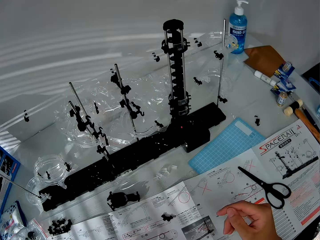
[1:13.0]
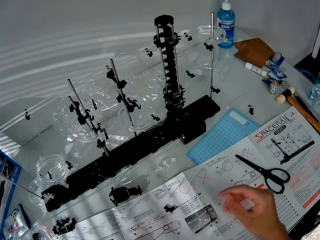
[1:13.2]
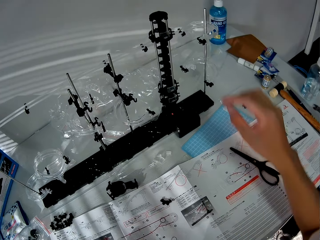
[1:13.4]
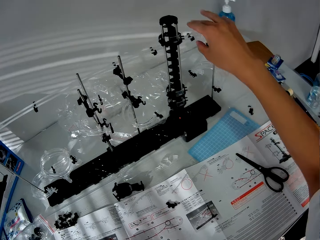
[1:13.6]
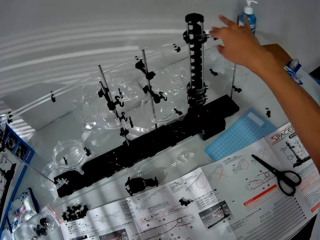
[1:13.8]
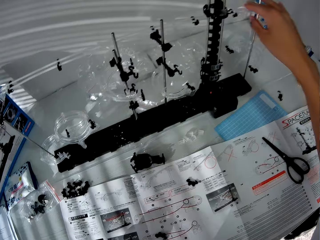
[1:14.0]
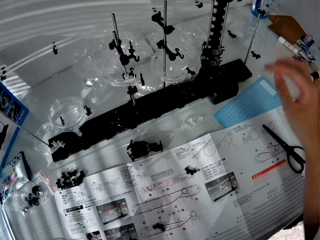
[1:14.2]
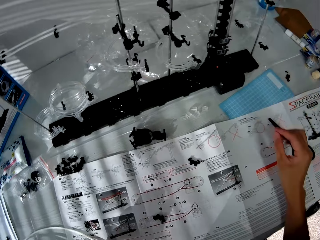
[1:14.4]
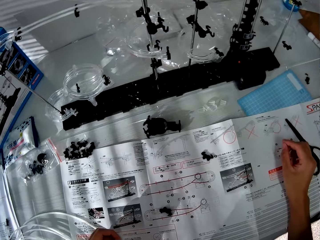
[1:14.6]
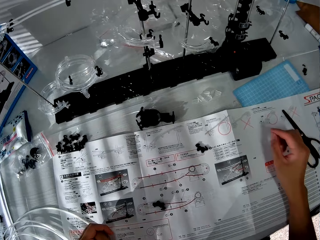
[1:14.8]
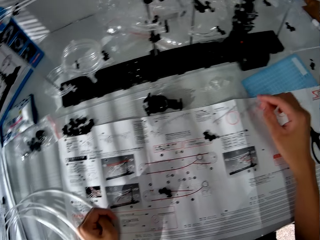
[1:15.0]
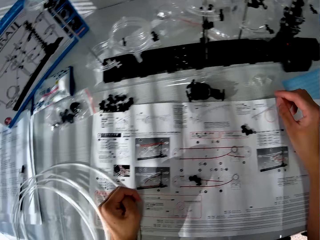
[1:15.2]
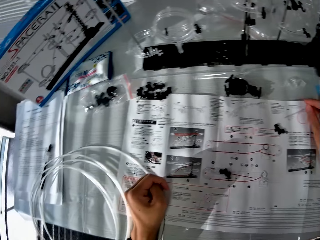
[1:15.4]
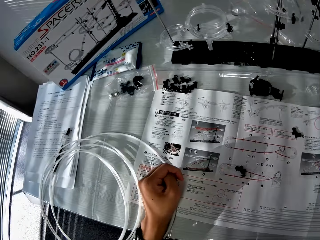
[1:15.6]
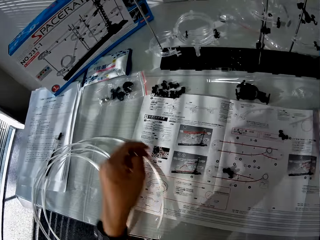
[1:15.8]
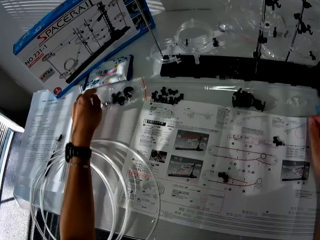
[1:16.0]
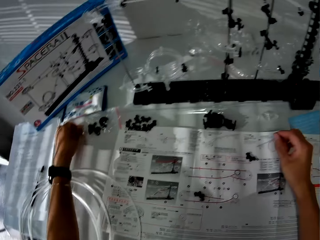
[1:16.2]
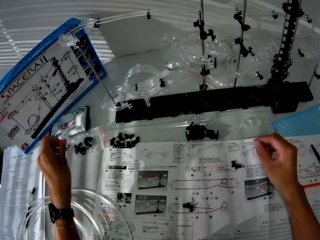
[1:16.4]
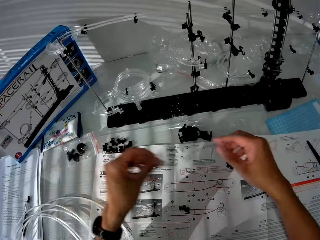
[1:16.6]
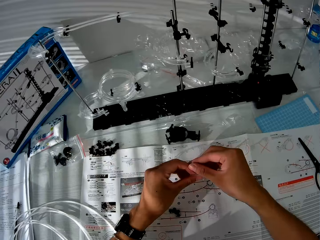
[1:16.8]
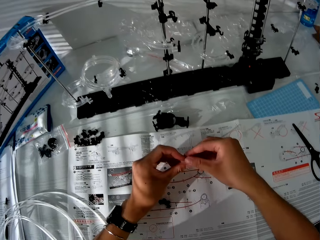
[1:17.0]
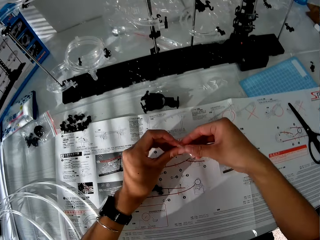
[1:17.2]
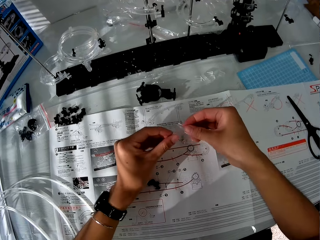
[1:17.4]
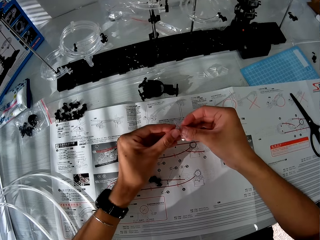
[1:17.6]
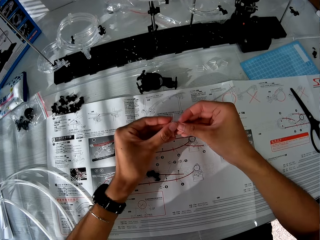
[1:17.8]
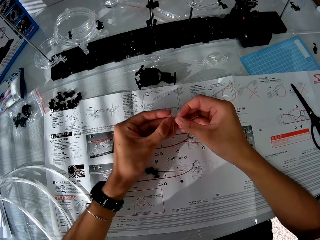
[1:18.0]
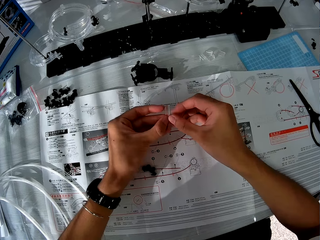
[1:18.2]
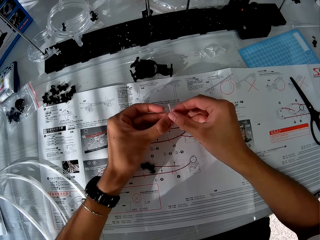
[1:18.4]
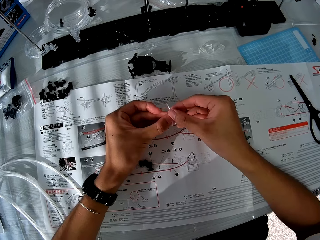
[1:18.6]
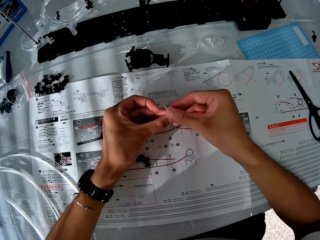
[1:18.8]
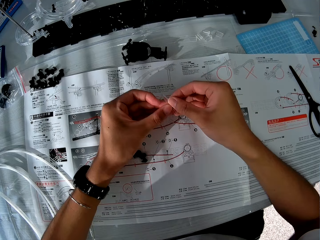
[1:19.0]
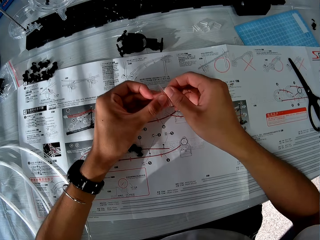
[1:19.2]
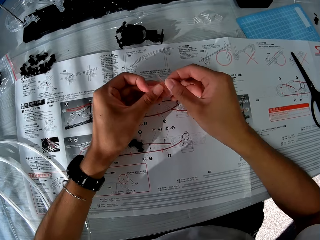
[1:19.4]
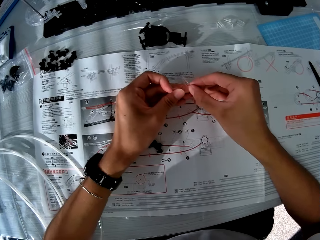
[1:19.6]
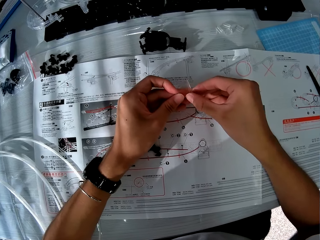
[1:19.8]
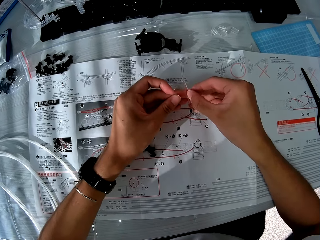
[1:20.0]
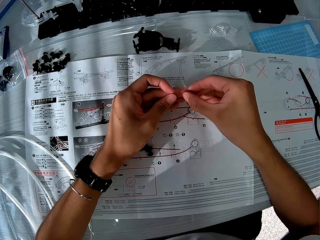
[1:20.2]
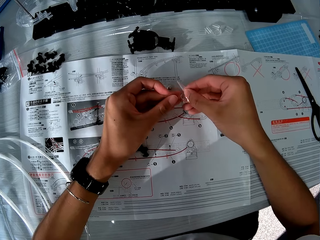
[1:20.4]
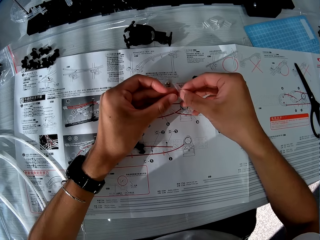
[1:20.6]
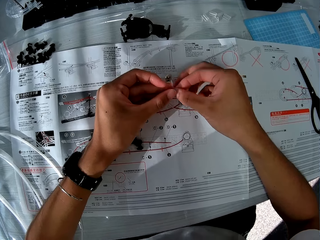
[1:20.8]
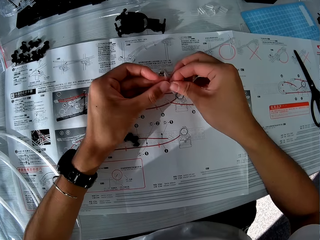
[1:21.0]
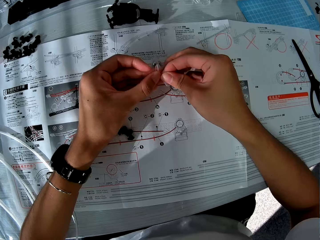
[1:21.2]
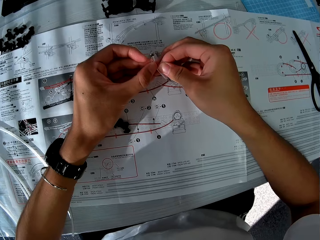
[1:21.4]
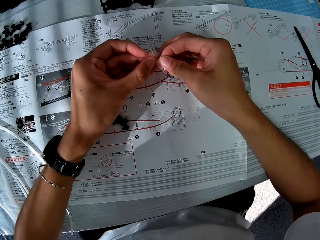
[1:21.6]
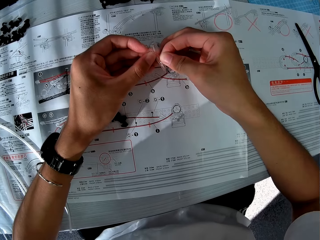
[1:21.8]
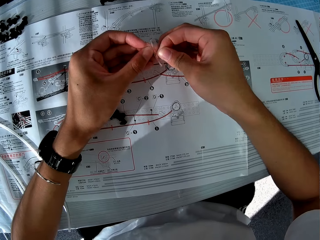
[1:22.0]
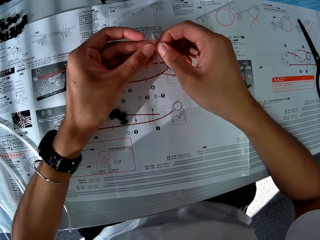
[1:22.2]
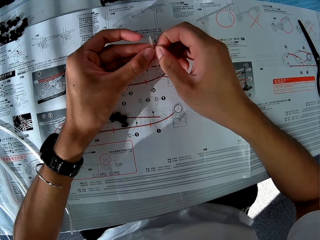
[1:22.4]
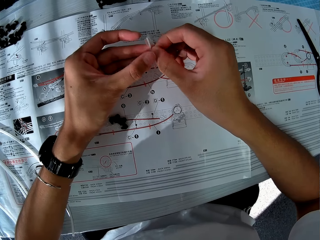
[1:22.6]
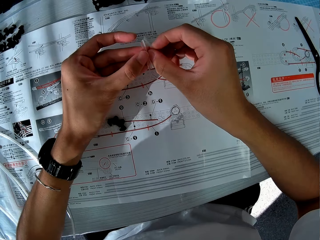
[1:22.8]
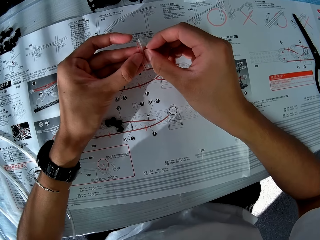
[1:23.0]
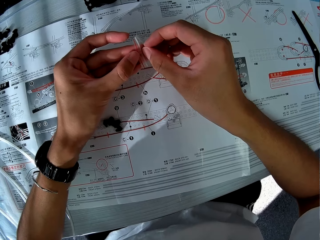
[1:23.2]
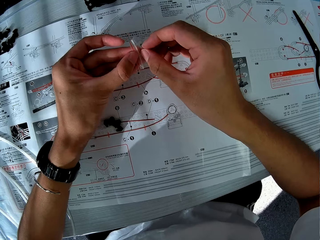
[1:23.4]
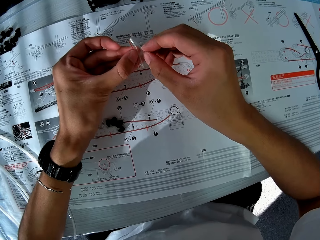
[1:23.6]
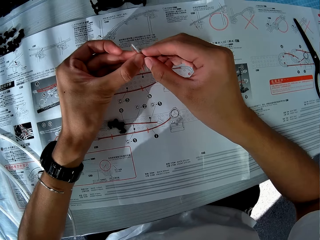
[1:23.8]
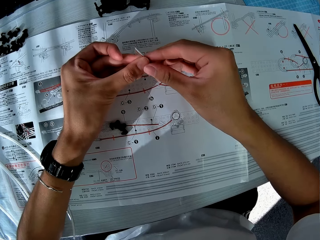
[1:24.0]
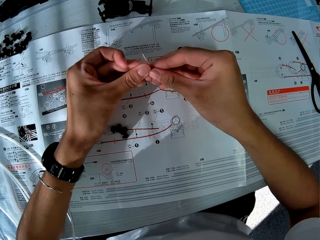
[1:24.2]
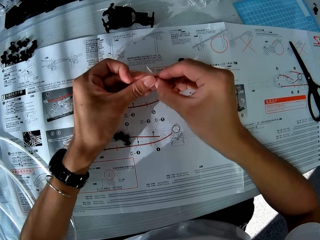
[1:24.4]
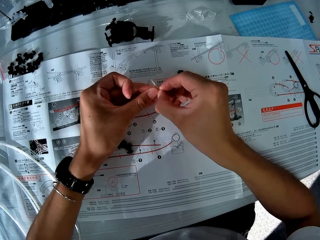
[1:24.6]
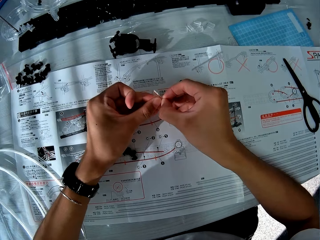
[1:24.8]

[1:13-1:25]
The camera wearer pats the space rail with his right hand. He looks at the space rail's drawings on the paper. He picks up a polythene bag from the table with his left hand. He opens the polythene bag.

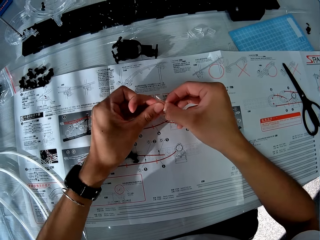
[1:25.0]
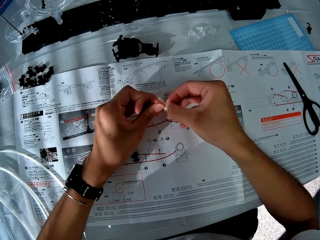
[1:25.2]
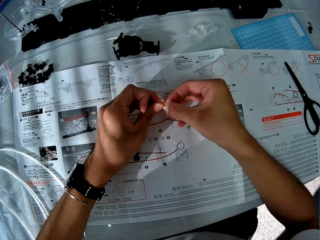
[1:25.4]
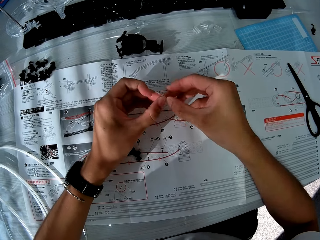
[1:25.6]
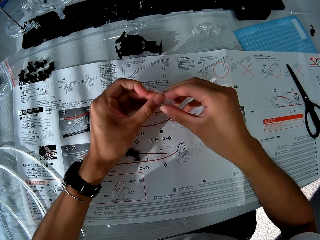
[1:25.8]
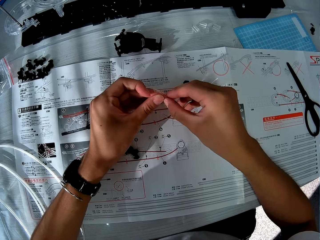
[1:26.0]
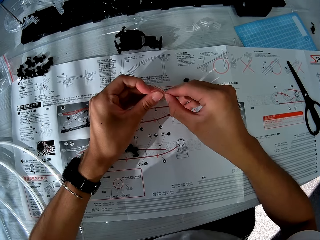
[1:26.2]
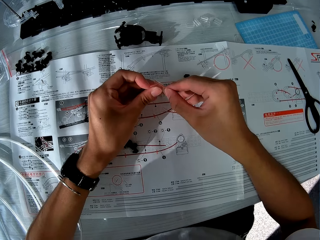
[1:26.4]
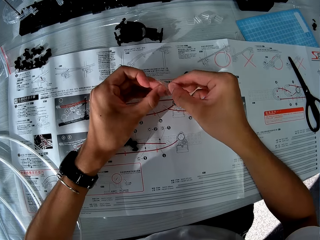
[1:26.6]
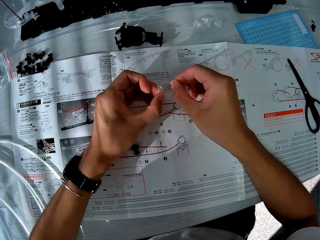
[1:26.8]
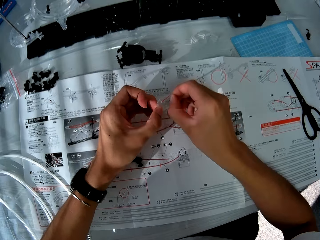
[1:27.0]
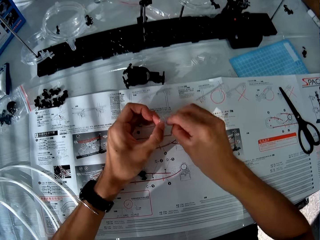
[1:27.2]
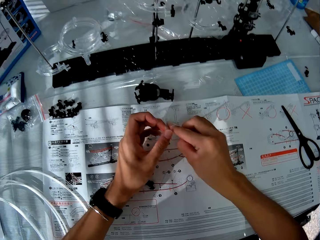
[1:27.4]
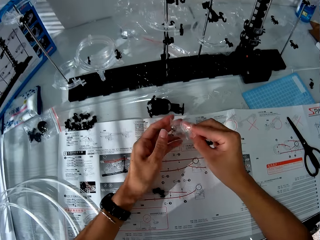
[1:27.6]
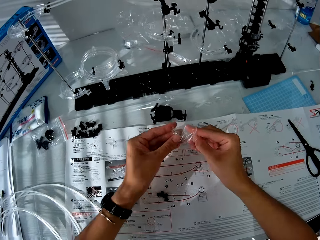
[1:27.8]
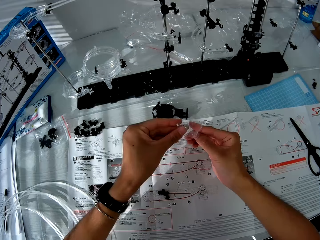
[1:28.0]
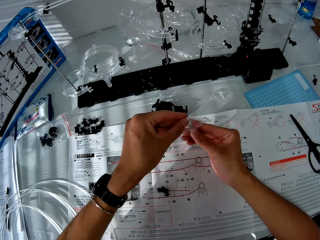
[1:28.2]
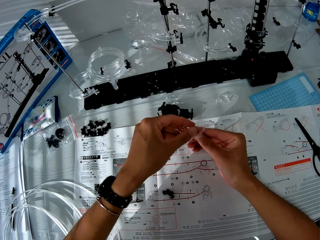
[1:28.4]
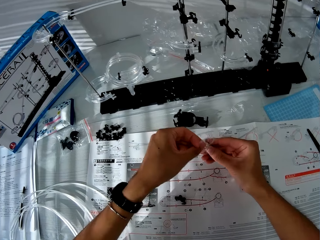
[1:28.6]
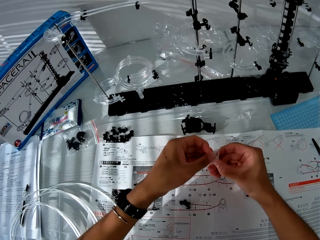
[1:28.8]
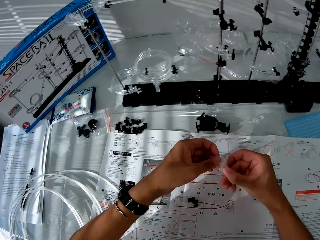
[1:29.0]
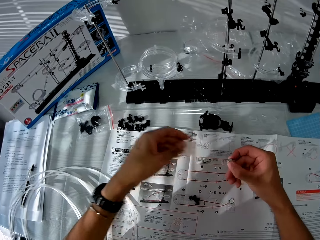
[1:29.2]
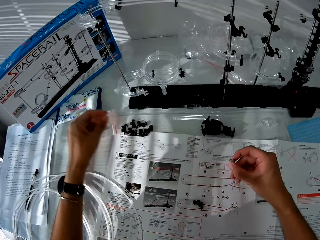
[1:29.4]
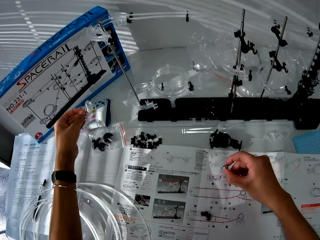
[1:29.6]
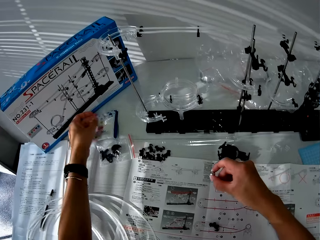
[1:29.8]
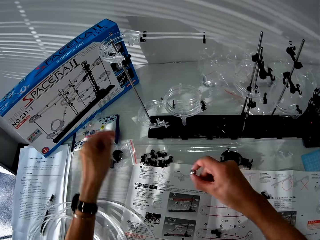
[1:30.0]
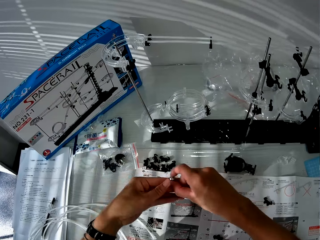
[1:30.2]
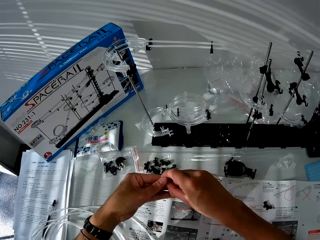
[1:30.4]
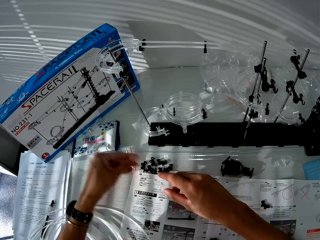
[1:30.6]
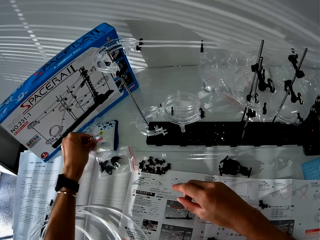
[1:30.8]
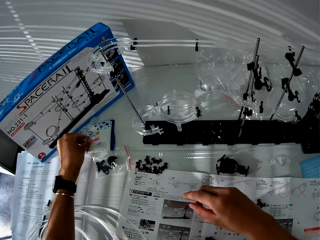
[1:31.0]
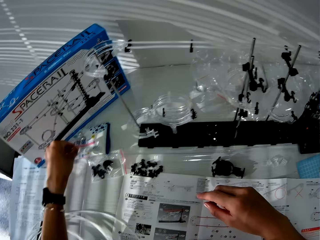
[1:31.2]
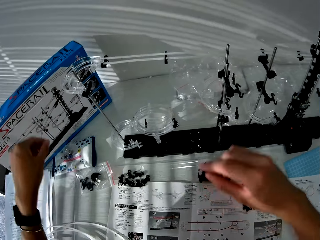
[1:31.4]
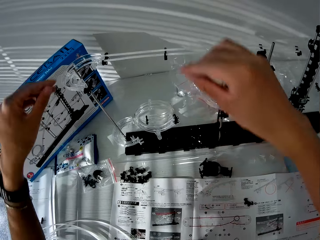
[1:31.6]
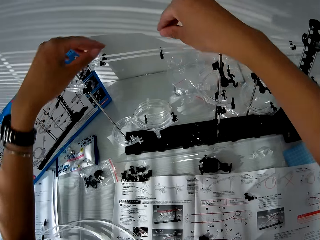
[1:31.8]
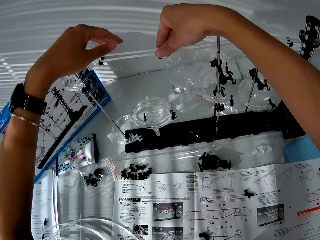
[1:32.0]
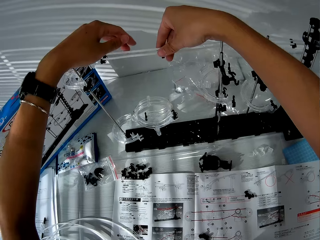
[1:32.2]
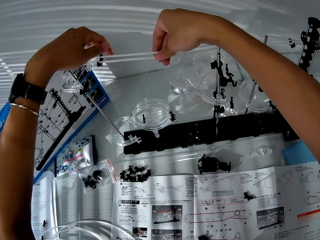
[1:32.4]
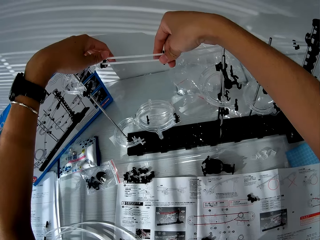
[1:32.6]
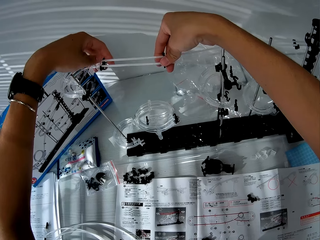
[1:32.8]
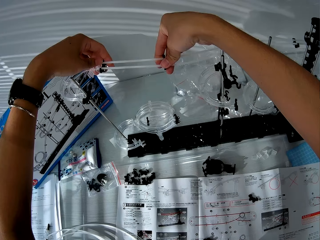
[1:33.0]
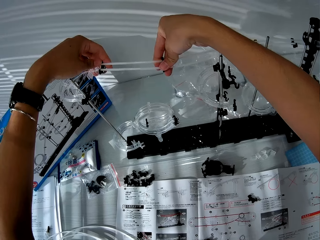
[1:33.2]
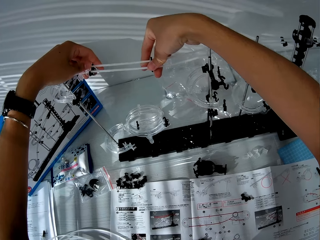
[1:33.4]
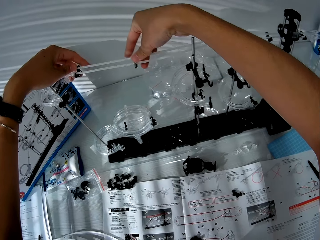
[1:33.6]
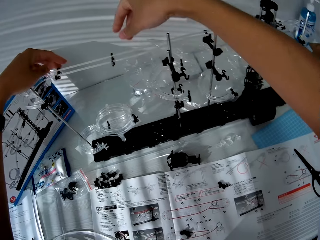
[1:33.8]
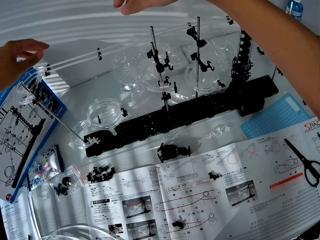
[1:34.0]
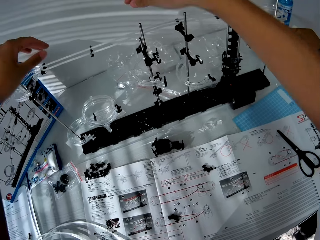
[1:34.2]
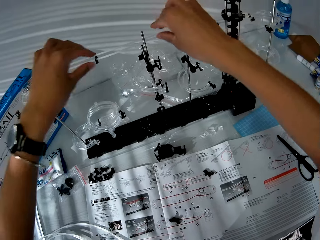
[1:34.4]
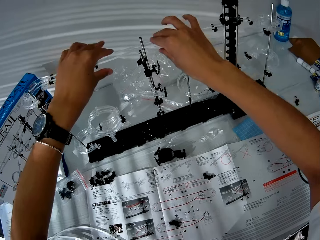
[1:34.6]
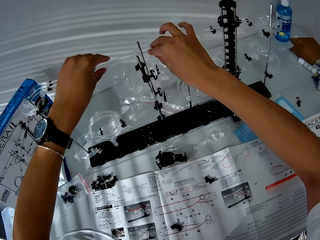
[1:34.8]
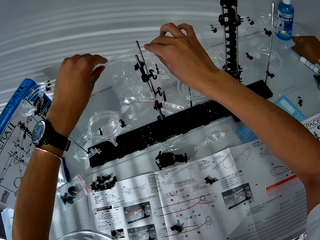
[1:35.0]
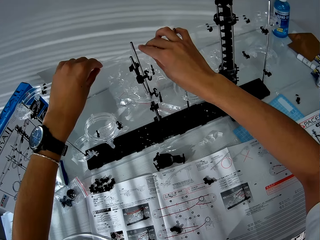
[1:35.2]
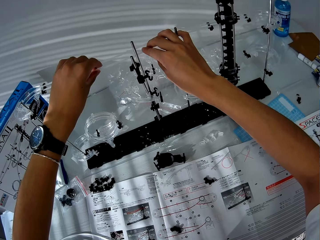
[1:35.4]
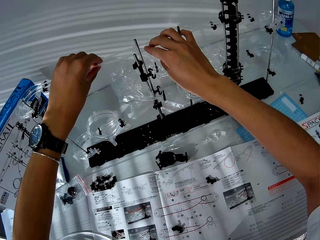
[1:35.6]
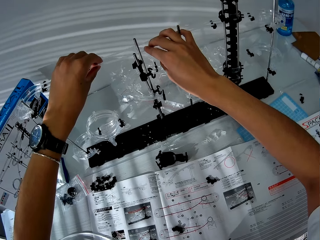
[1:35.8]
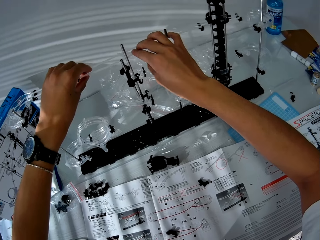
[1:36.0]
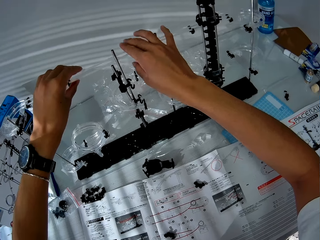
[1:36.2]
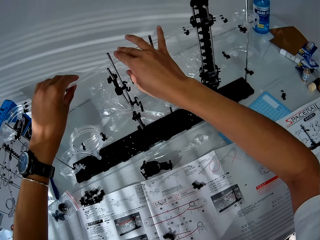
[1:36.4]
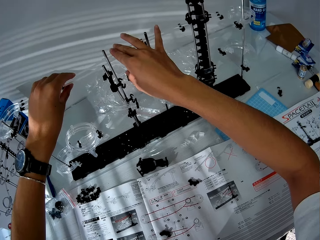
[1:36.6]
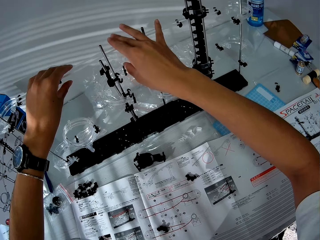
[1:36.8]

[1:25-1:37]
The camera wearer removes a steel ball from the polythene bag. He drops the polythene bag on the table. He passes the steel ball to his left hand and drops the steel ball on the table. He feels the tightness of the standard rail with his hands.
